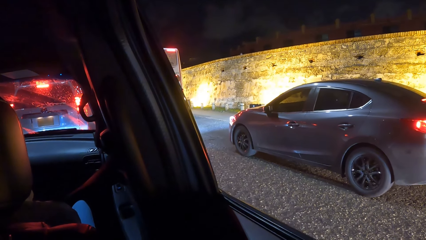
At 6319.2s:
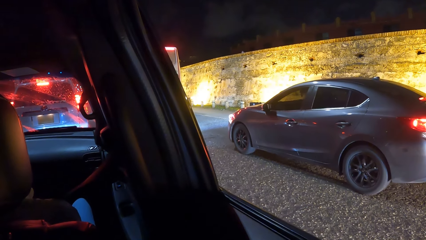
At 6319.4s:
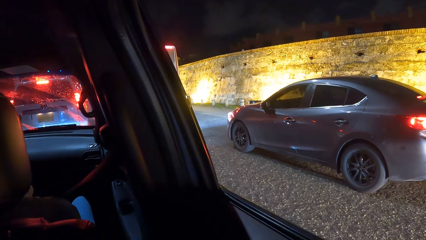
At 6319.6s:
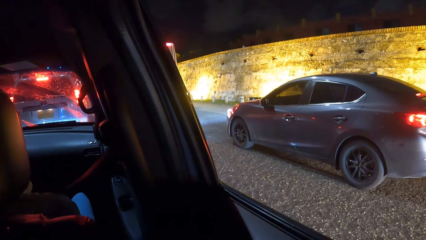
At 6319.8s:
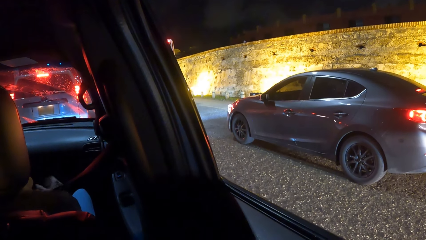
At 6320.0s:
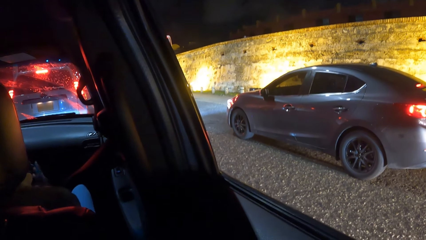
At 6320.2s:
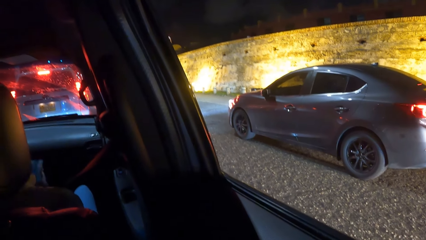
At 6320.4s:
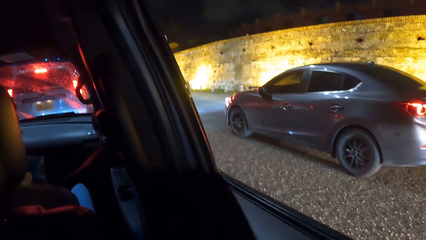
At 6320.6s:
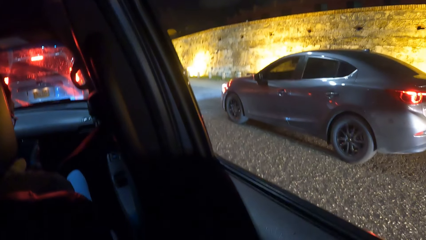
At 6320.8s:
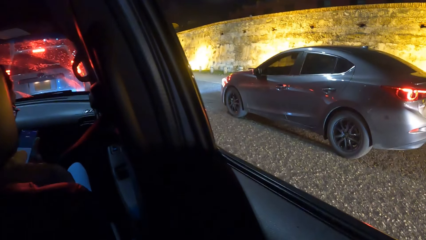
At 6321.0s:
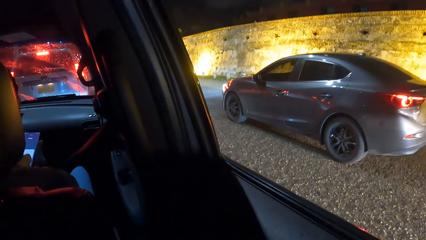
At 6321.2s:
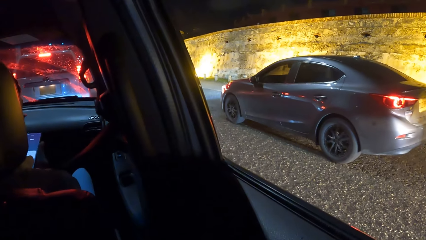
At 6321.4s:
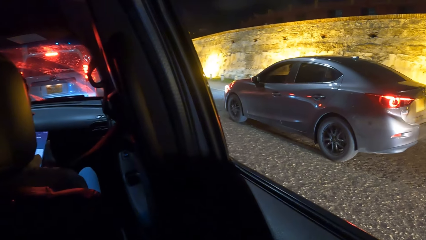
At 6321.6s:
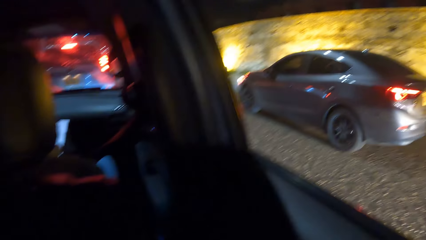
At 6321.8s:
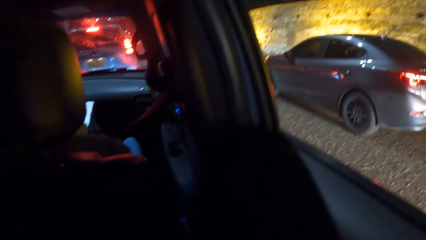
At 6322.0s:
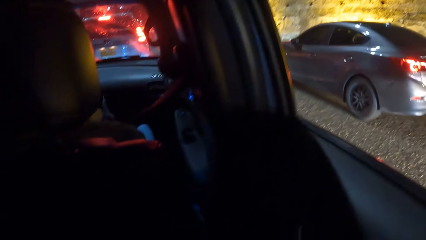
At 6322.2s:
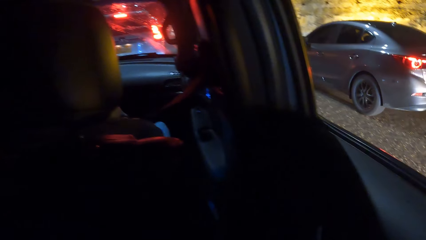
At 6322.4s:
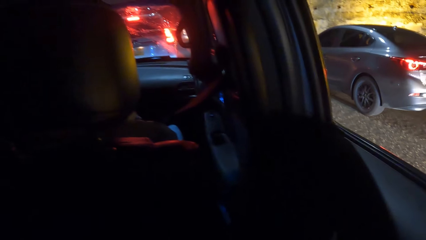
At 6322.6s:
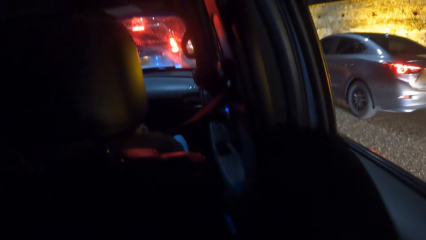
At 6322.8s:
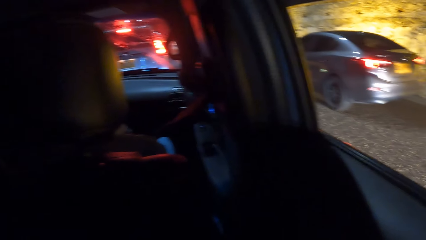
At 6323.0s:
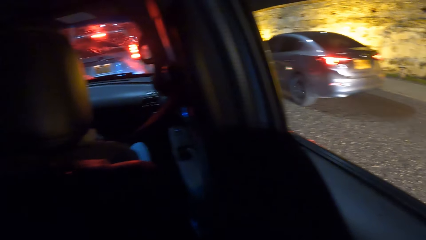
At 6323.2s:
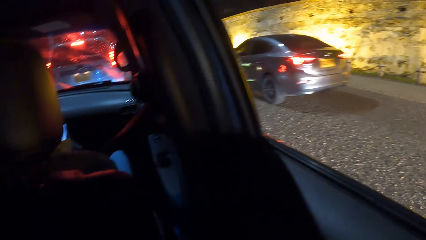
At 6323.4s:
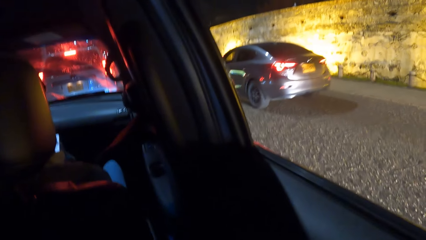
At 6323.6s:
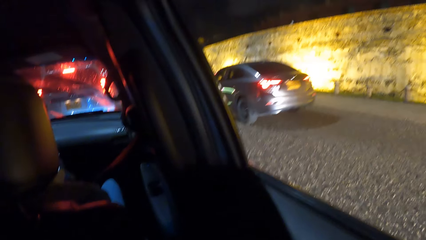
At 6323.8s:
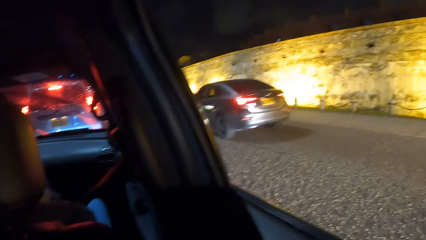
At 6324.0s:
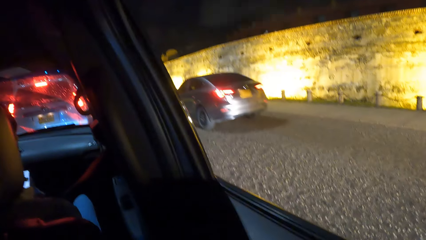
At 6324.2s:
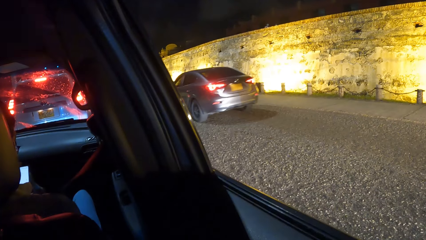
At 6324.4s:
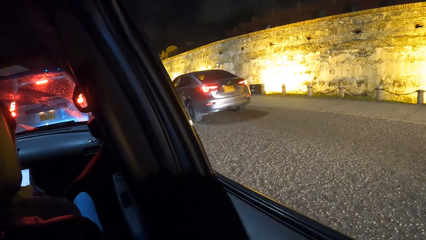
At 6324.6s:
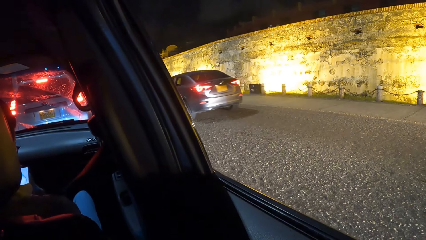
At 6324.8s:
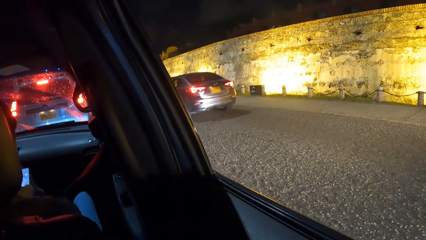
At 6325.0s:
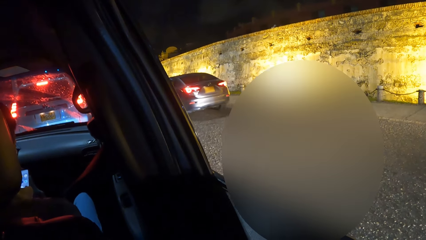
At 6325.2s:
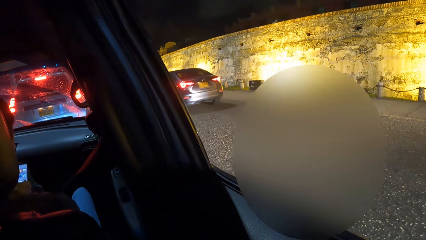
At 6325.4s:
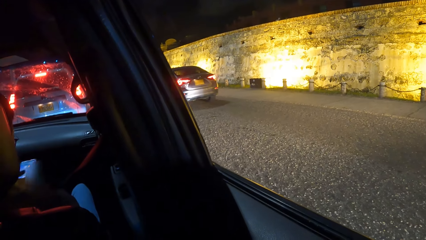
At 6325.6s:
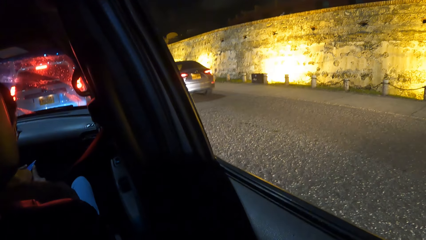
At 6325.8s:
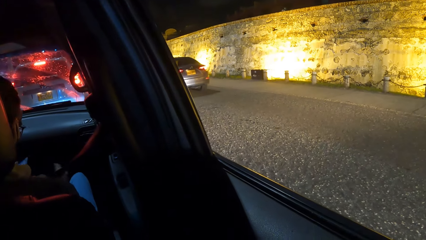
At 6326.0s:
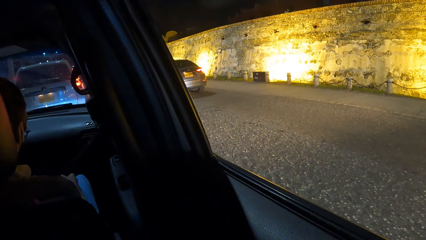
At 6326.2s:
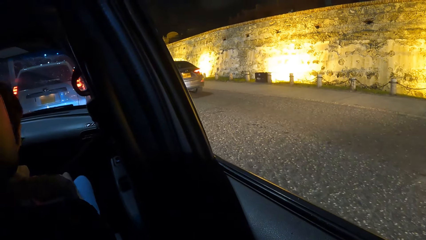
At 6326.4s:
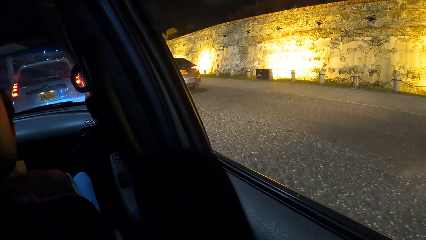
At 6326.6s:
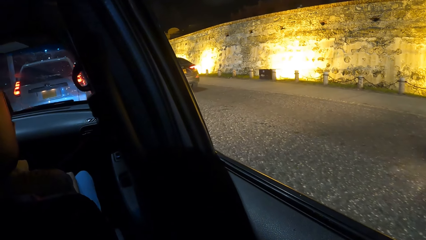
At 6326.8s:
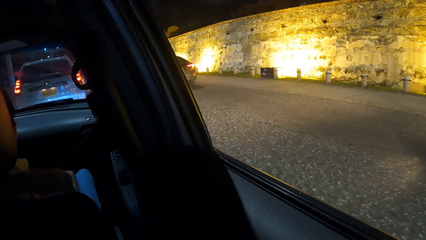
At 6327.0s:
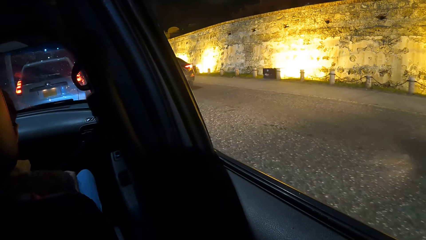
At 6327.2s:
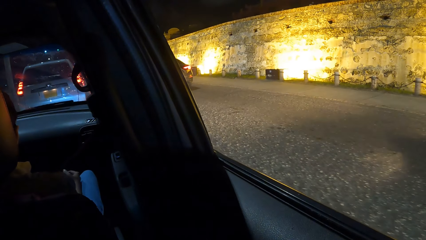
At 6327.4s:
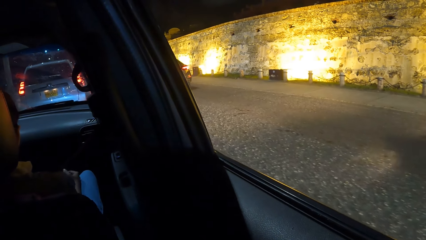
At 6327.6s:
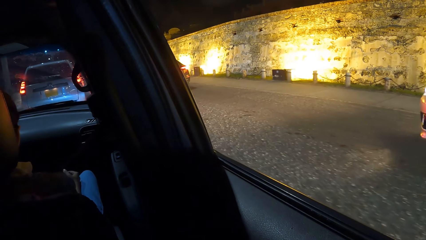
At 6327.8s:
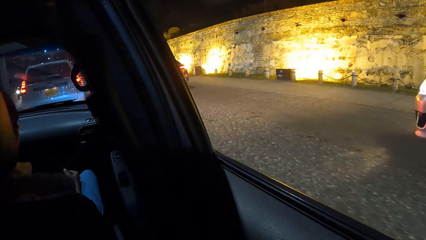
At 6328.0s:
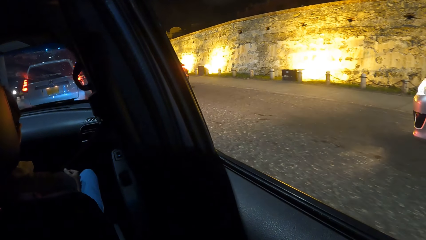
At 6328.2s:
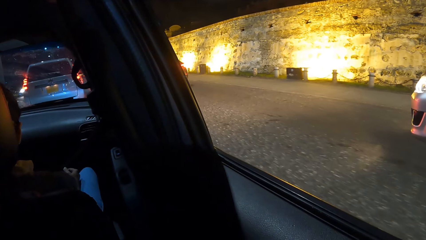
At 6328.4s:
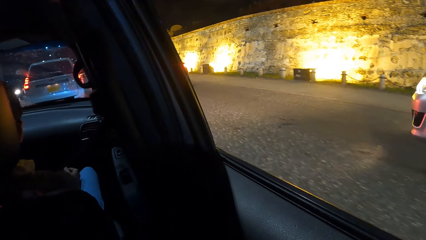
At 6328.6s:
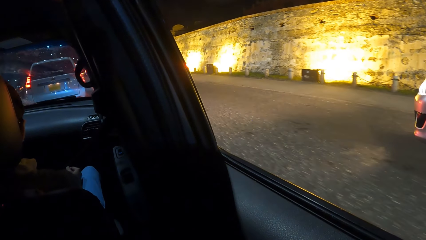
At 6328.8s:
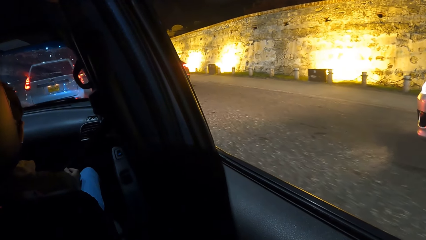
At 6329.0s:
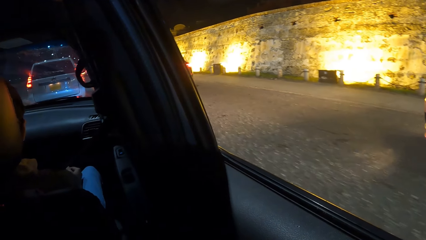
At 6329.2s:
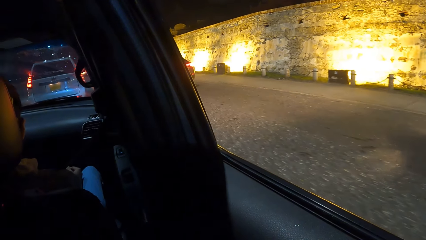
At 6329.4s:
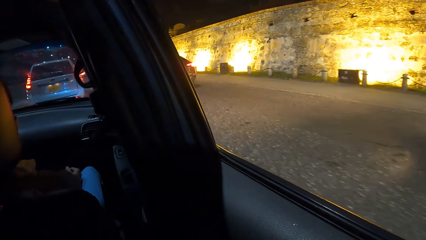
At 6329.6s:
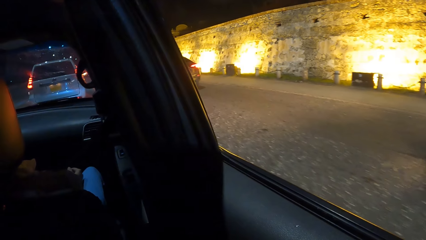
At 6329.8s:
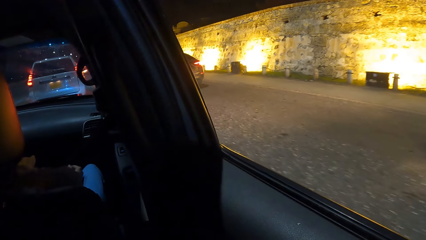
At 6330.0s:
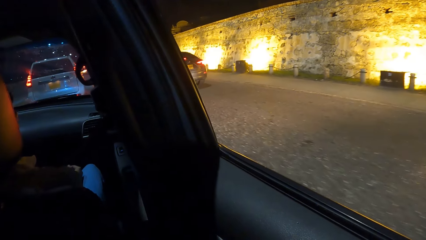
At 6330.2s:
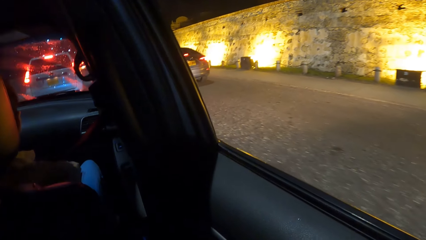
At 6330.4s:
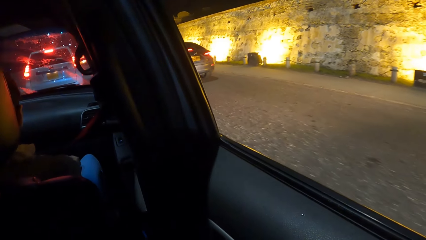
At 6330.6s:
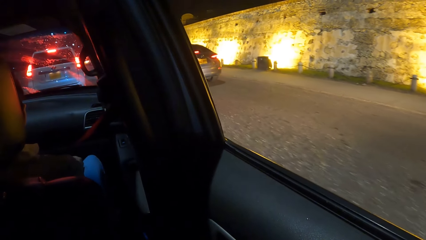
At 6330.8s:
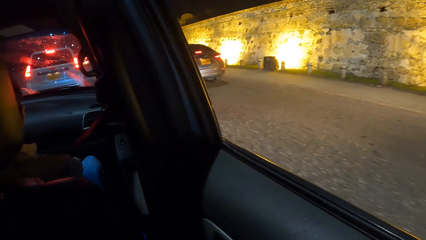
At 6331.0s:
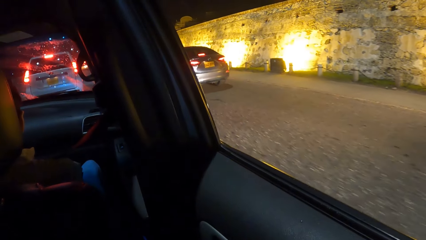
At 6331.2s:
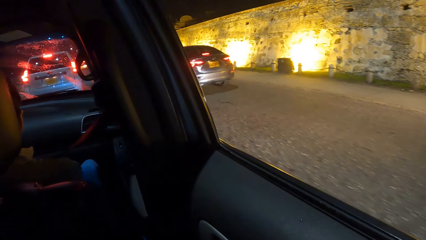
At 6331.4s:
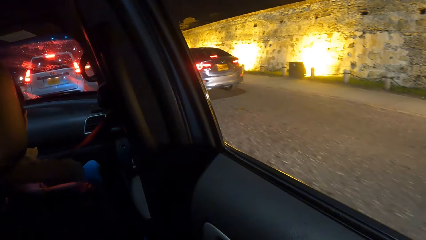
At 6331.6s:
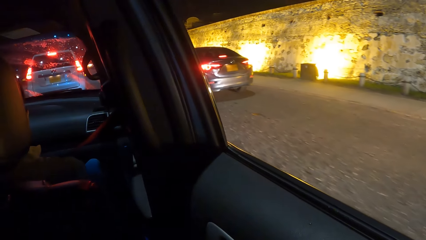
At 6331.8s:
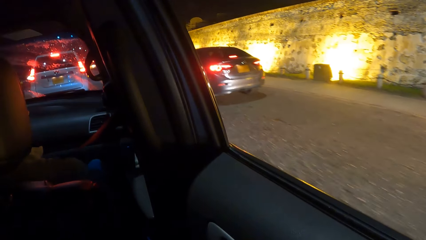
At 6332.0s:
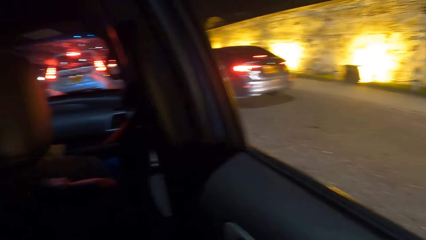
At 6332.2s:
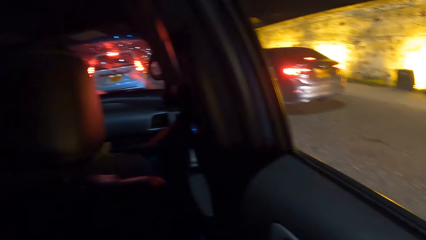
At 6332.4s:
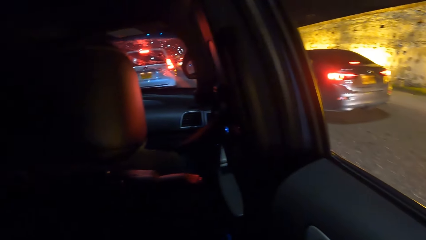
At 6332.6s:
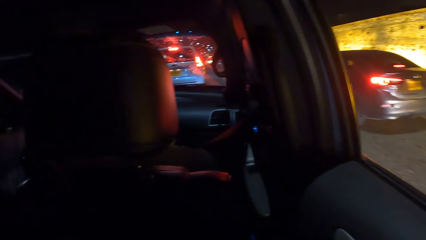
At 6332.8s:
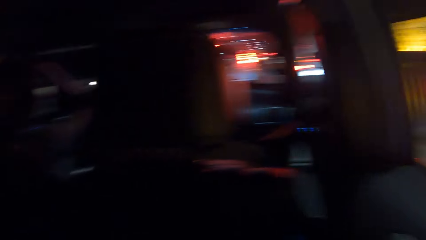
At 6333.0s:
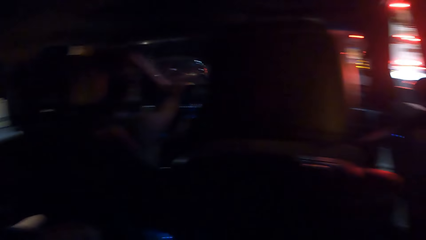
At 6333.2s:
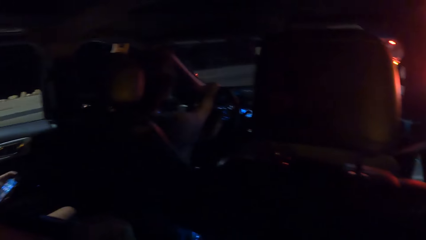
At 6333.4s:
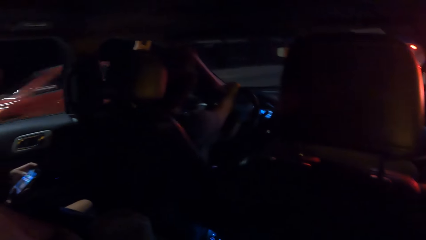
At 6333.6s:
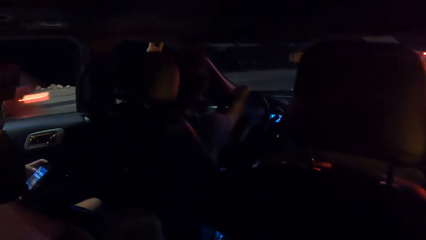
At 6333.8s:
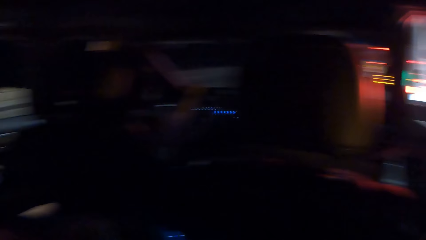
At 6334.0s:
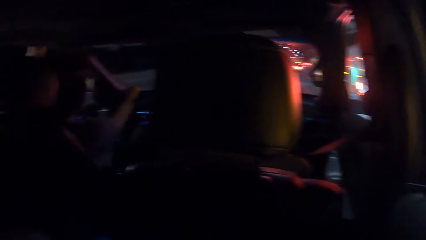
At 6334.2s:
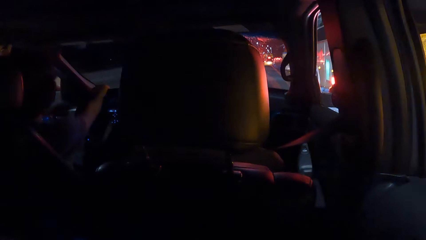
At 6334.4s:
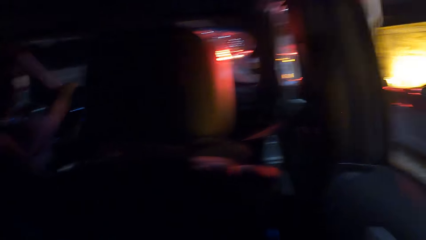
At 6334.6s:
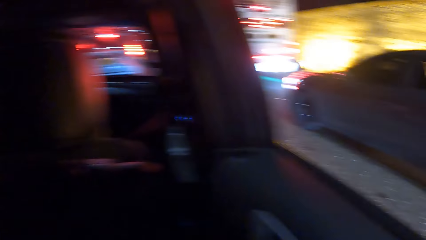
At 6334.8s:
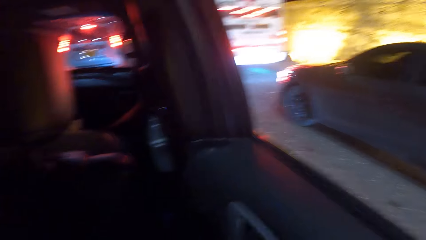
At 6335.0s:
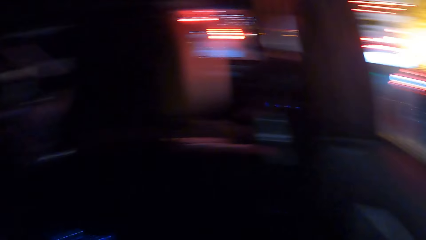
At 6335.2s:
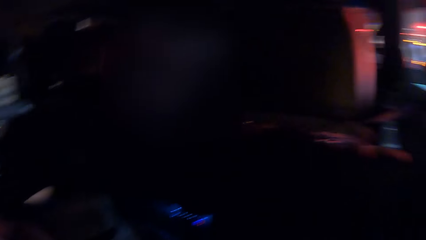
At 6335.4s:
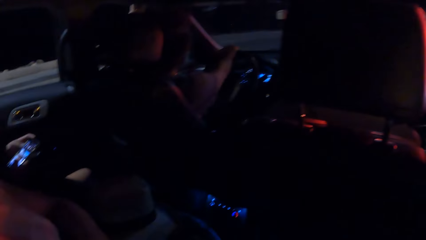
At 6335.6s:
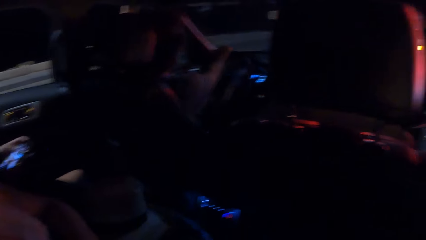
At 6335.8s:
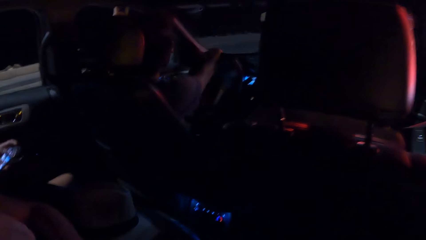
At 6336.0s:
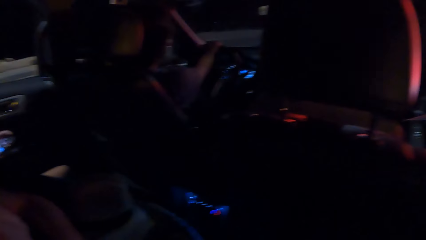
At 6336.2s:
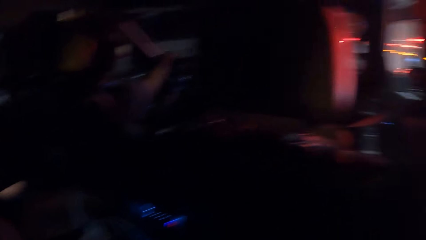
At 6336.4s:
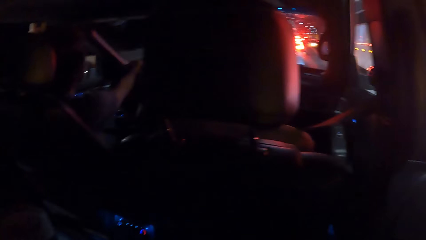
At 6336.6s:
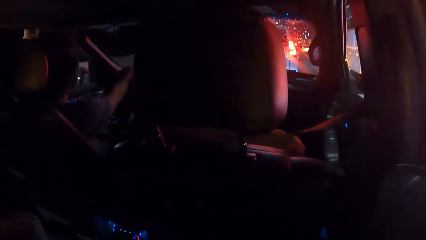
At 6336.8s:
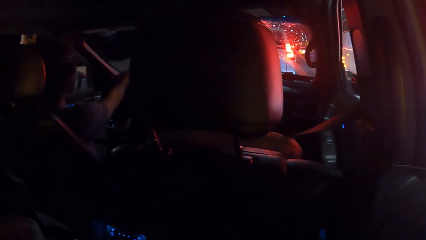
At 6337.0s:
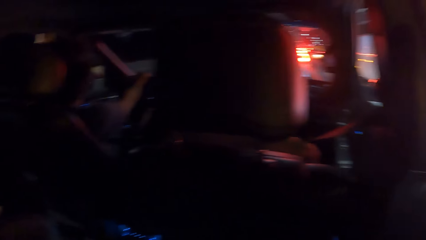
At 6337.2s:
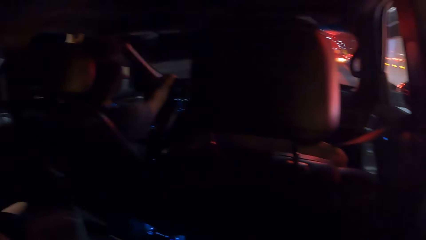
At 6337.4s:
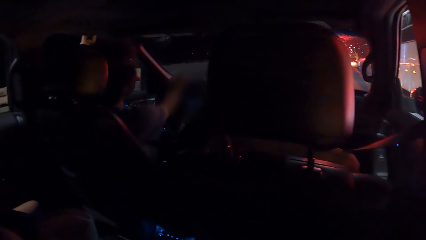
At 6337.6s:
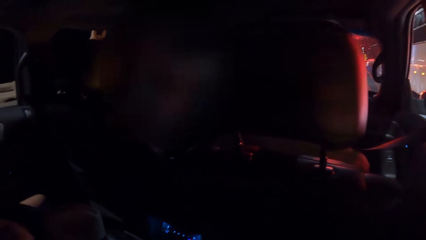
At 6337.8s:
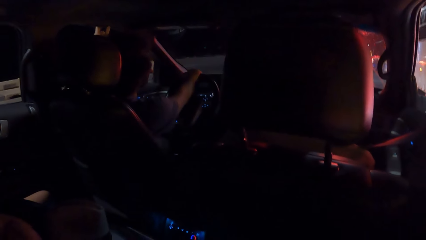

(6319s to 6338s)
The camera wearer looks through the car window. A person uses the phone. Another person drives the car. A third person uses the phone. The second person drives the car.
